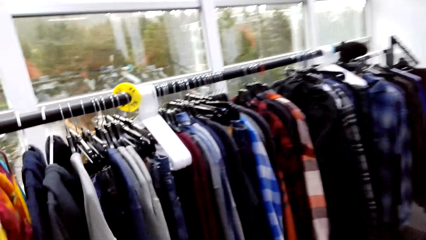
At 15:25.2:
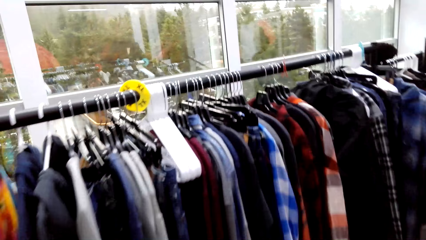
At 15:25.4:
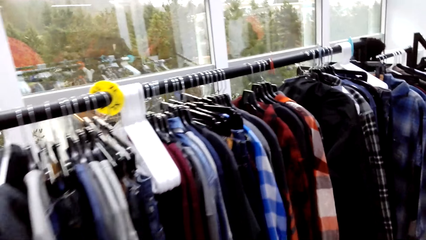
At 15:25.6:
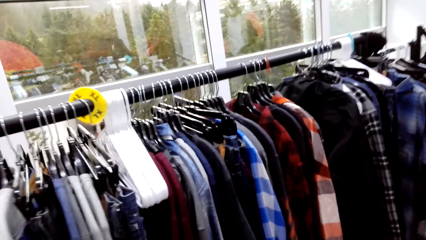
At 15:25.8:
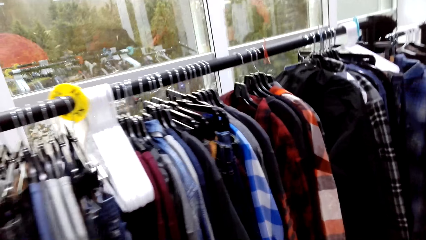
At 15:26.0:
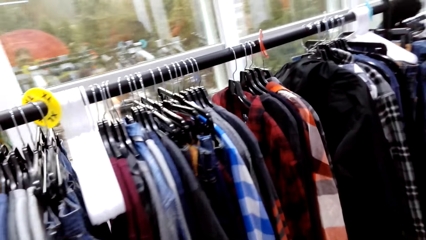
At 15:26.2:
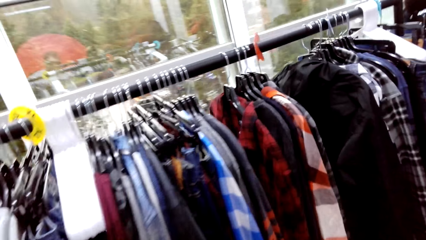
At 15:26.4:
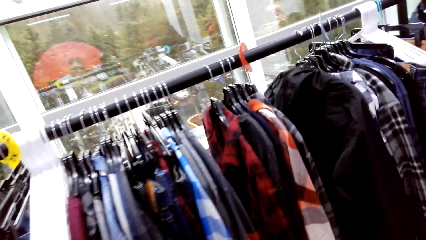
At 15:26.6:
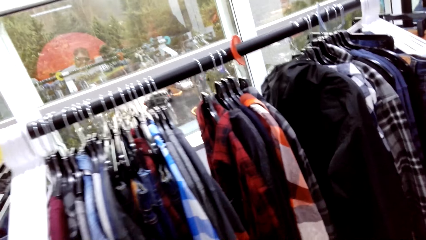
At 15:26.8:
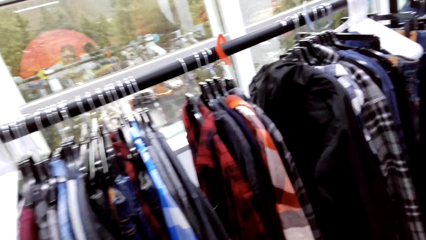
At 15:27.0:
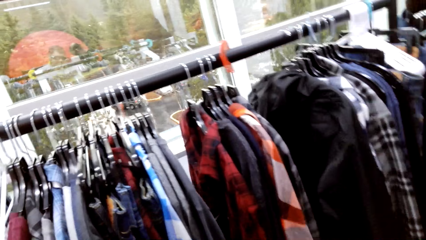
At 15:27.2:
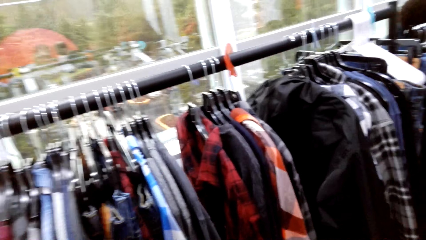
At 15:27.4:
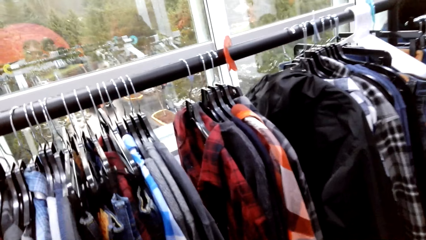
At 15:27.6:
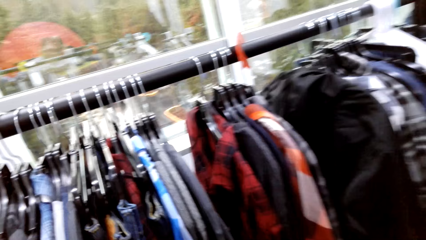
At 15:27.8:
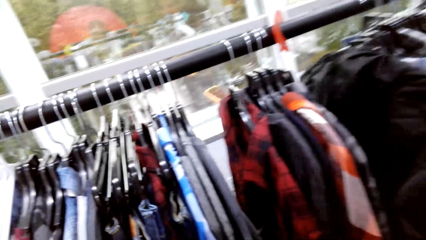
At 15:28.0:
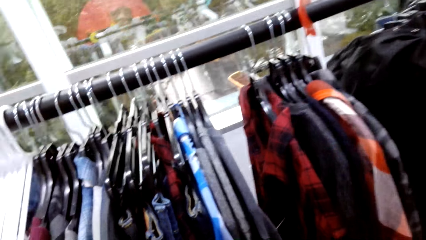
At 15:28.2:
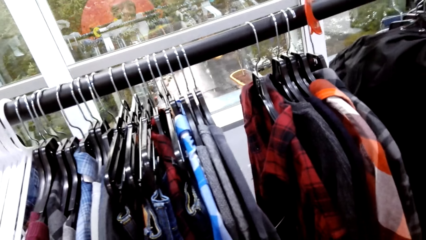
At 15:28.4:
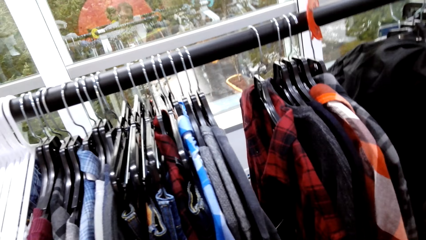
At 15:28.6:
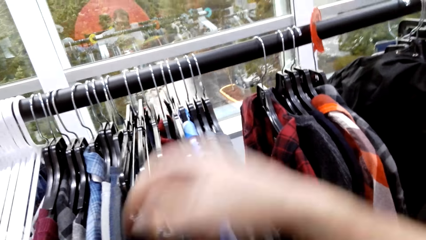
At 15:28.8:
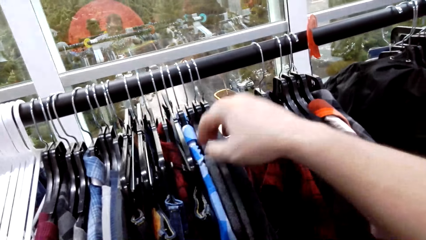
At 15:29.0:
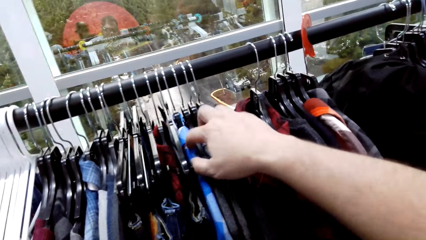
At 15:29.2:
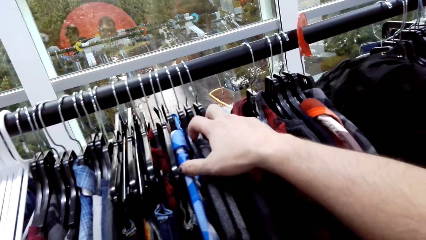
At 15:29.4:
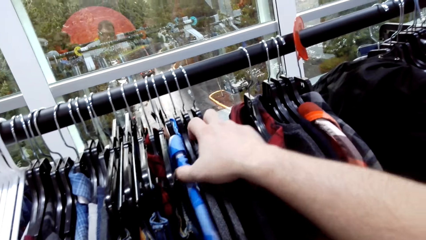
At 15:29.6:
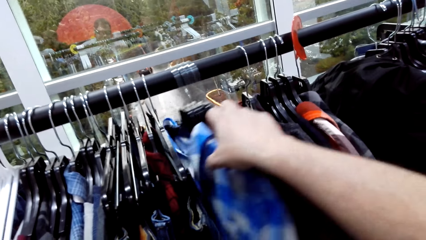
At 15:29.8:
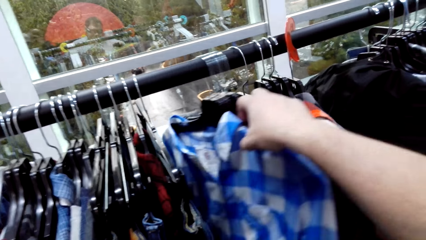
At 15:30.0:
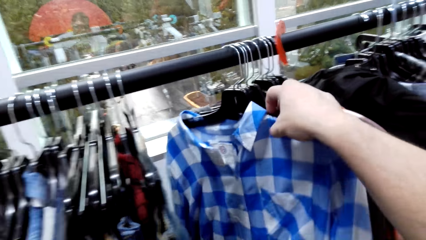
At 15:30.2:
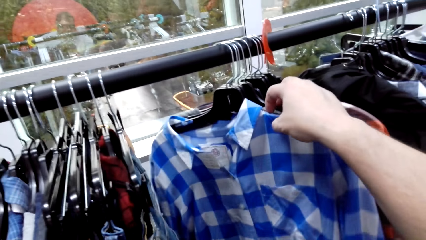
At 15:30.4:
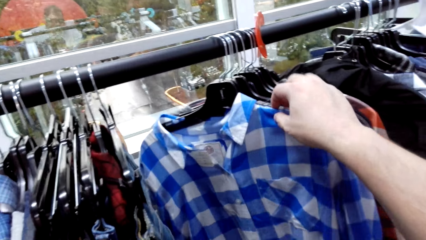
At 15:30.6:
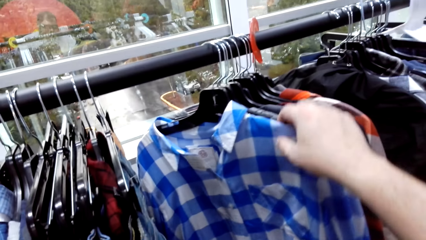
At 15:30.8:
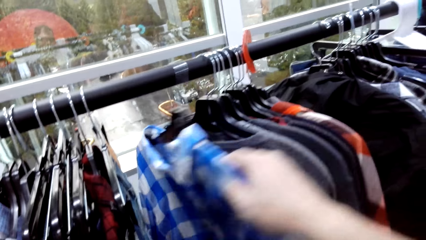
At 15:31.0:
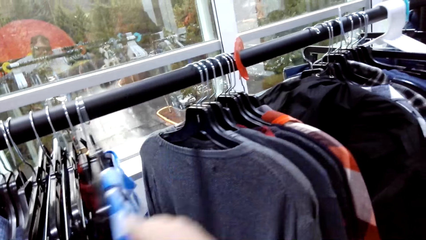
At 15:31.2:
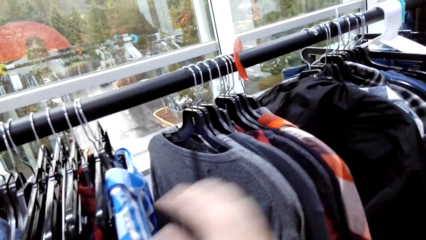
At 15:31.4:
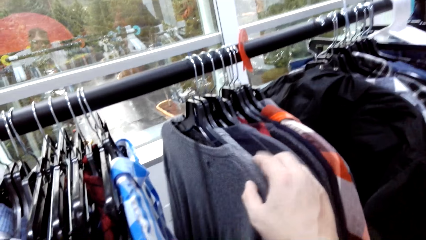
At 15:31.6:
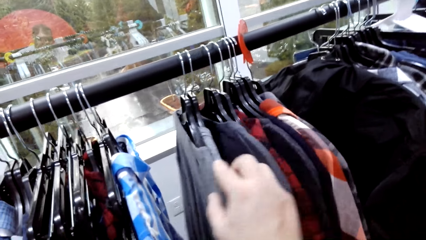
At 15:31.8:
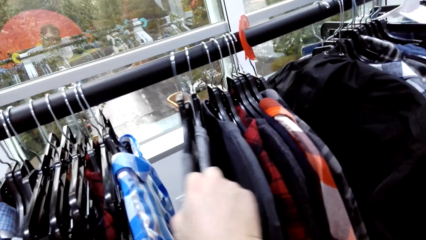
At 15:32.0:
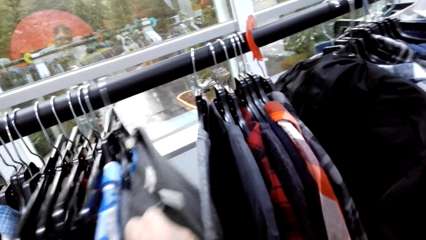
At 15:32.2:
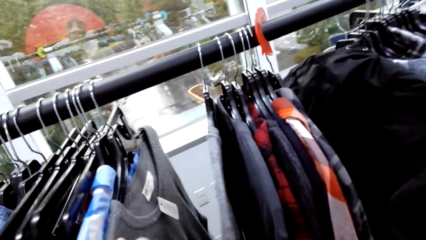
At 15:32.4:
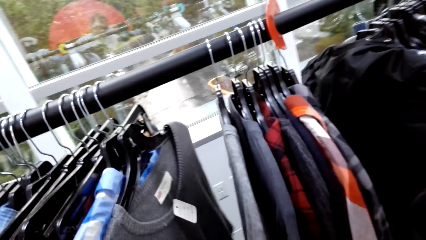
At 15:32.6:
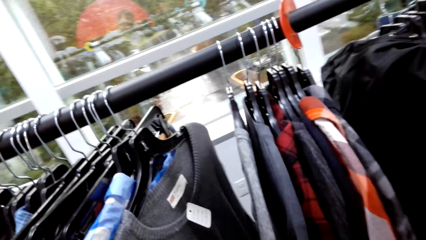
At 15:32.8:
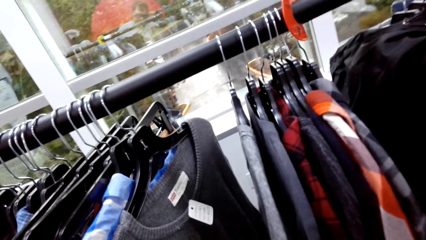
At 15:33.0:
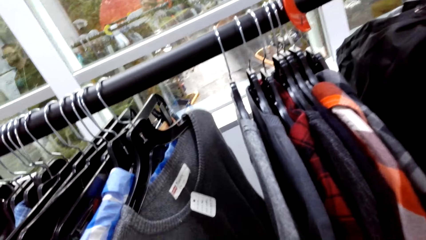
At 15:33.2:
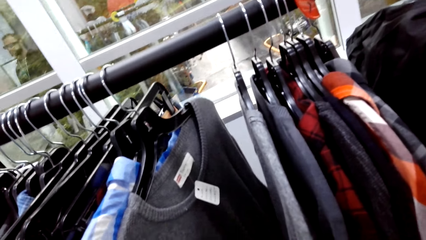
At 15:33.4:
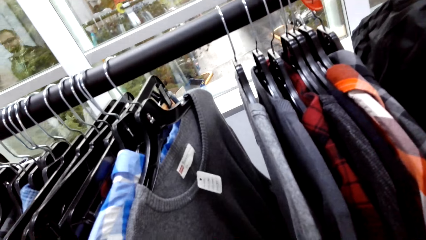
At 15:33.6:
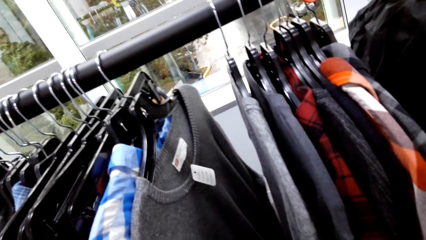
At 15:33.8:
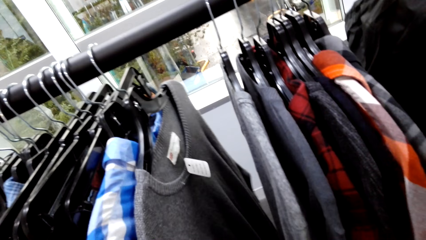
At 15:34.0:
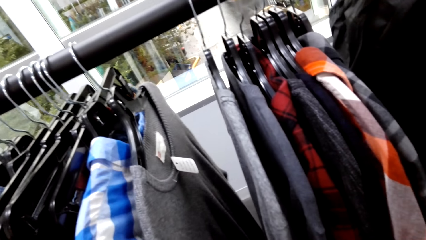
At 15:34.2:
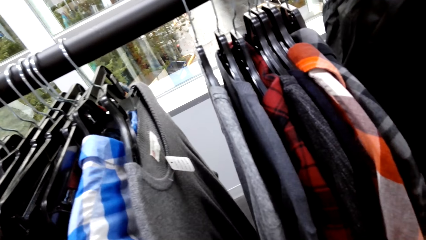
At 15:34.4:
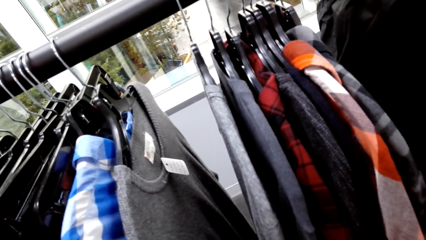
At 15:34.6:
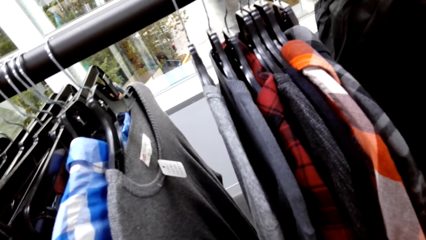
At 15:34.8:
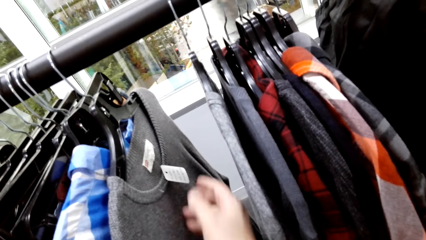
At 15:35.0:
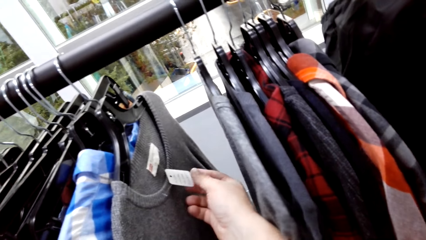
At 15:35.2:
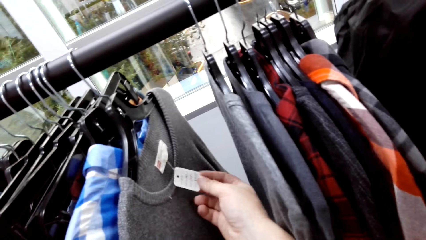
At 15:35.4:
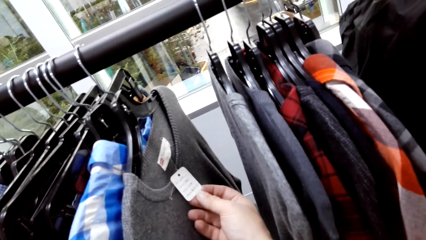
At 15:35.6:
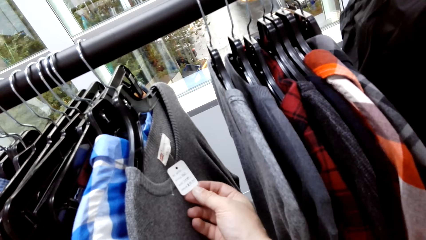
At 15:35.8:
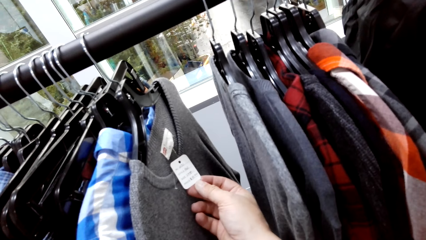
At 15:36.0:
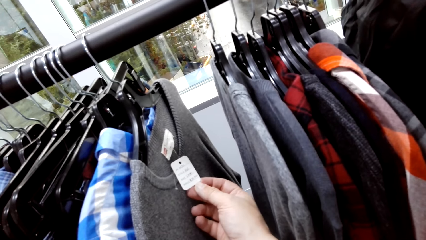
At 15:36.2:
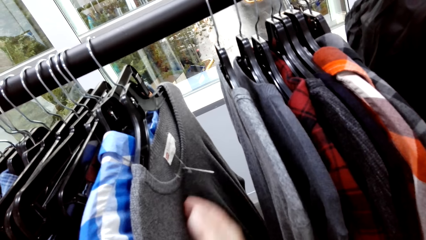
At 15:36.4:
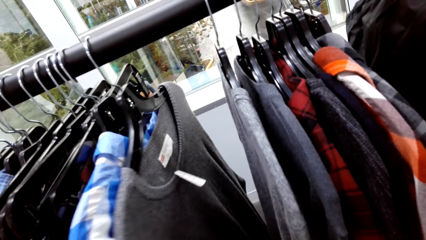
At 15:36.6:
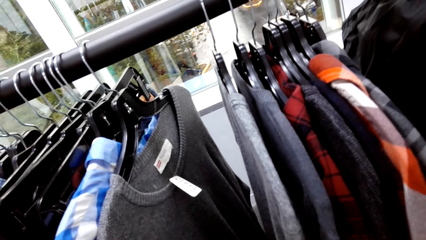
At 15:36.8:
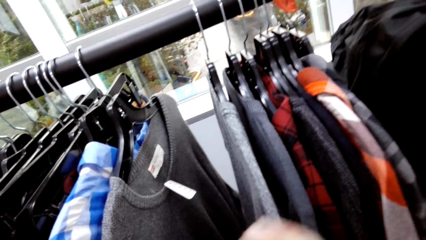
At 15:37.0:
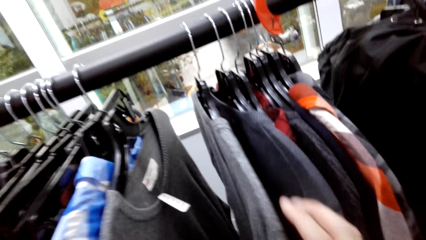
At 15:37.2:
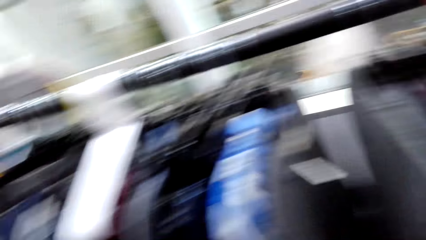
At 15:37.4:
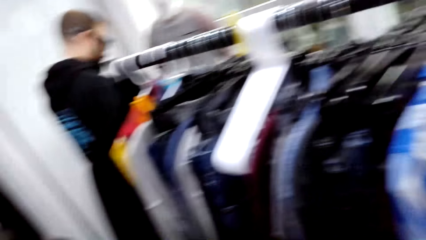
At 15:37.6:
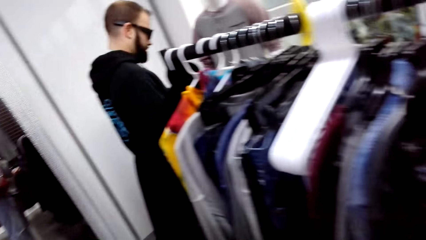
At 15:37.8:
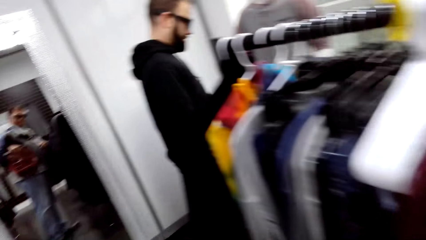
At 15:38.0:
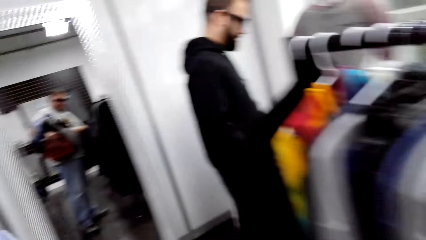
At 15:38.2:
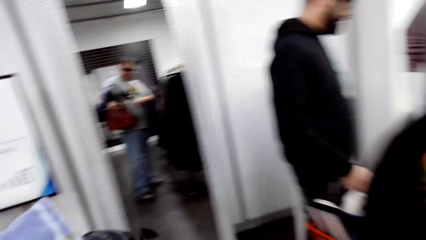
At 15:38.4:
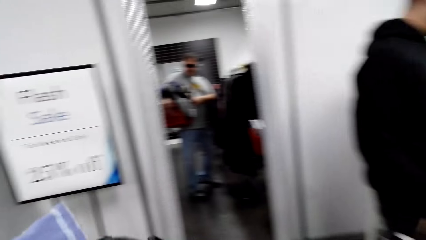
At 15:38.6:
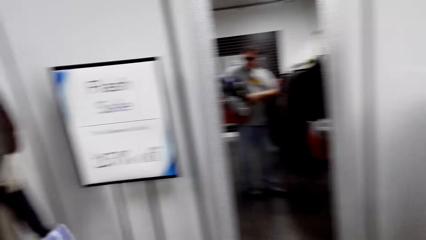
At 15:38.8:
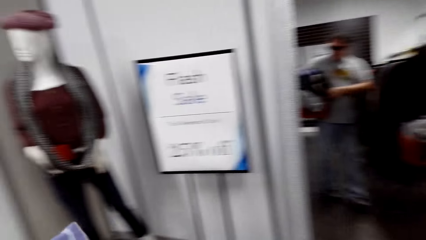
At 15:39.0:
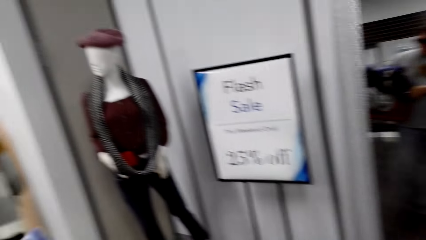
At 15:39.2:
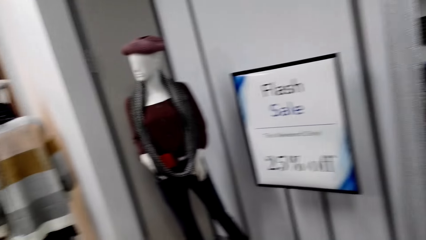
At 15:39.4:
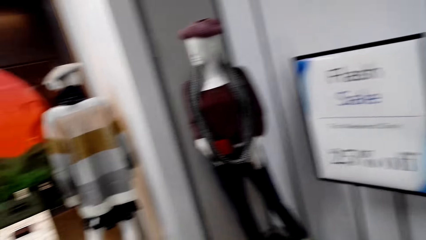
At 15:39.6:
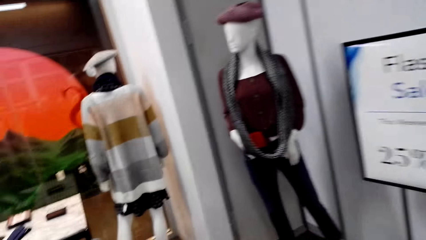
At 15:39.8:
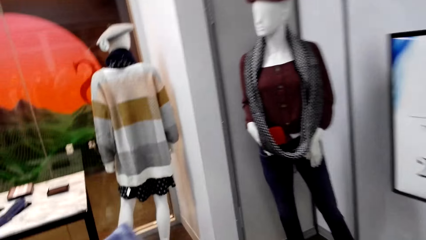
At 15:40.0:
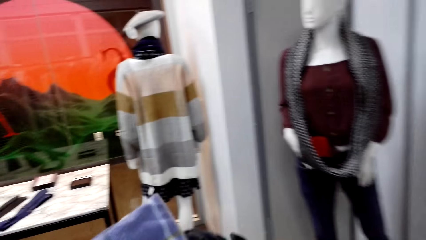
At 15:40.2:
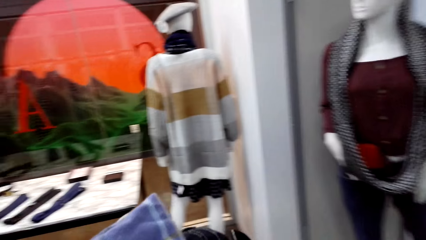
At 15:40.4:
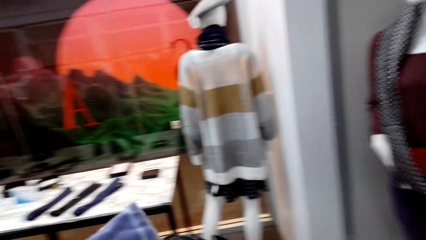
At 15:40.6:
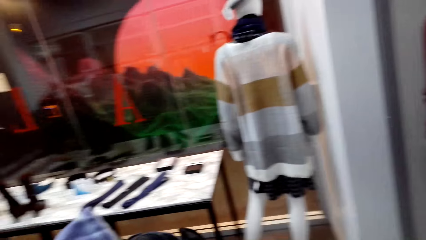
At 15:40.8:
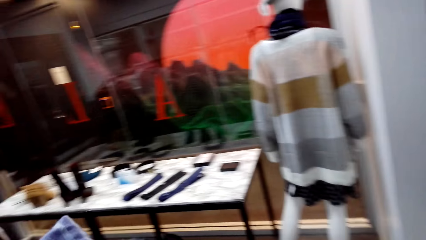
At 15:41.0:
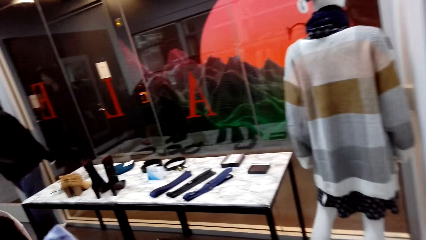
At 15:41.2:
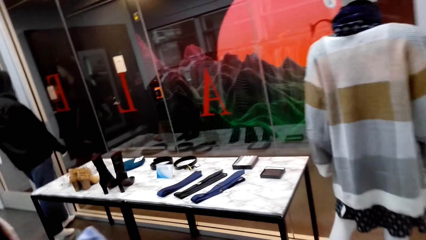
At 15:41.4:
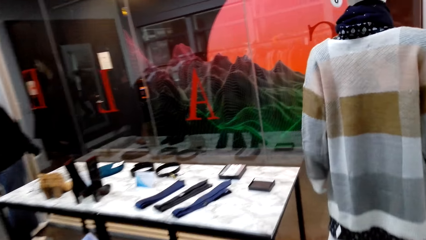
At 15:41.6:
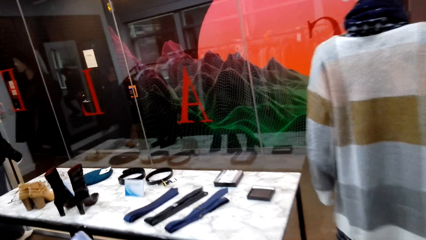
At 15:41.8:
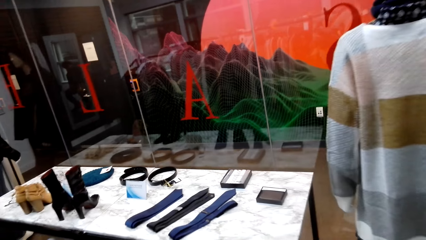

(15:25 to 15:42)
The camera wearer looks at the shirts. They touch the clothes on the hanger. They drag the shirts. They look at the tag on the shirt. They walk in the boutique room.
